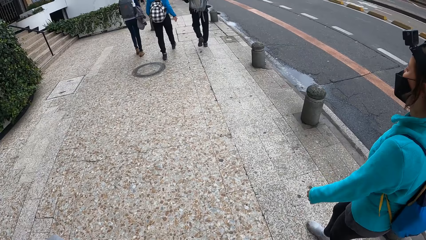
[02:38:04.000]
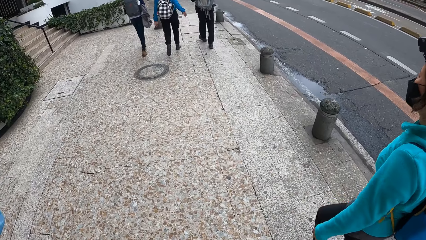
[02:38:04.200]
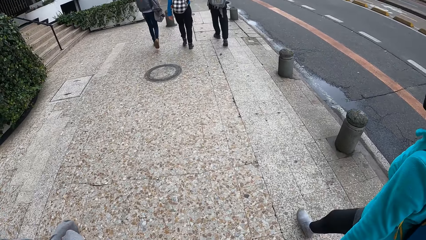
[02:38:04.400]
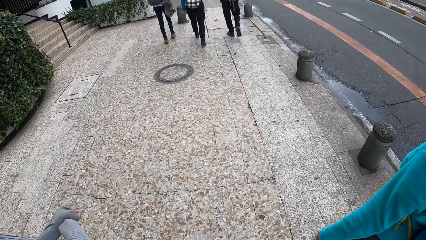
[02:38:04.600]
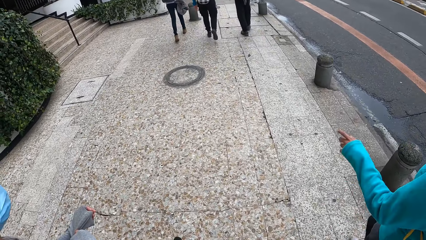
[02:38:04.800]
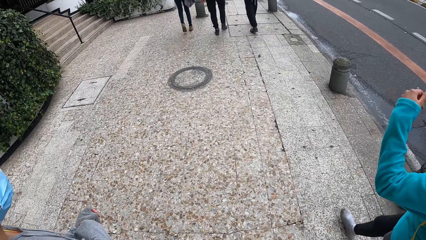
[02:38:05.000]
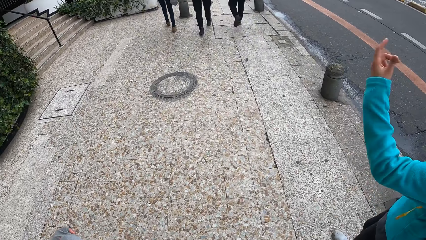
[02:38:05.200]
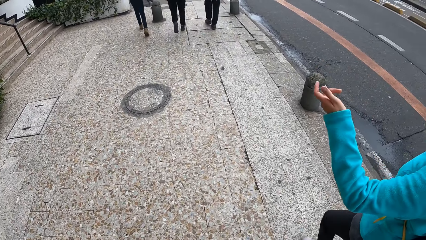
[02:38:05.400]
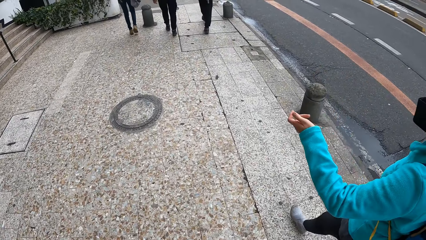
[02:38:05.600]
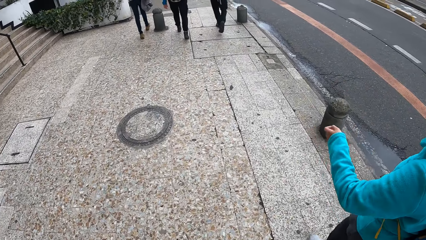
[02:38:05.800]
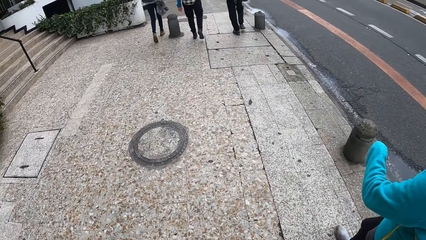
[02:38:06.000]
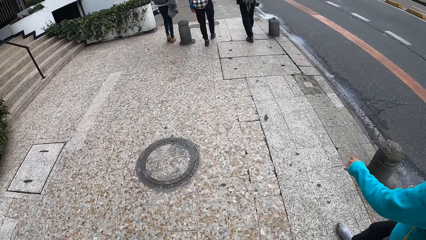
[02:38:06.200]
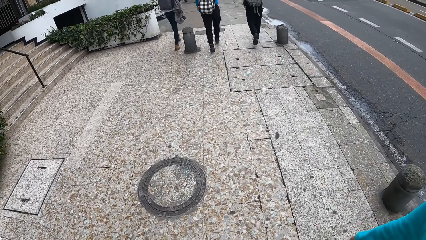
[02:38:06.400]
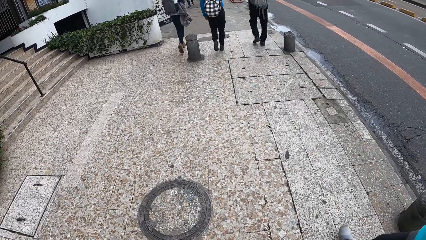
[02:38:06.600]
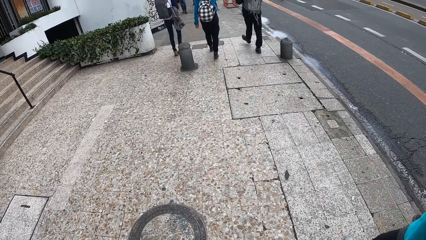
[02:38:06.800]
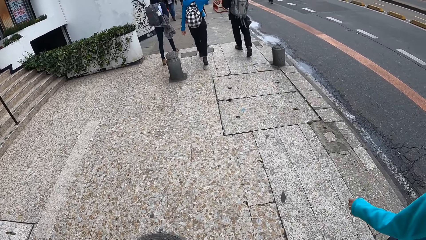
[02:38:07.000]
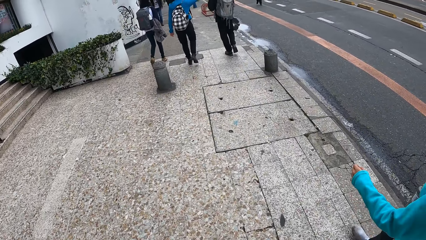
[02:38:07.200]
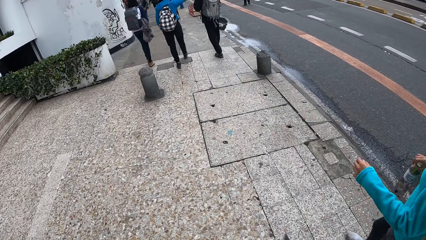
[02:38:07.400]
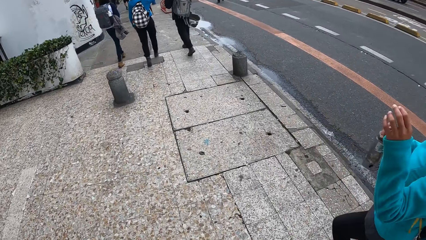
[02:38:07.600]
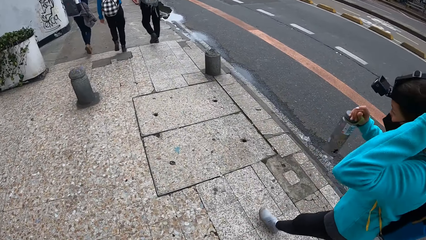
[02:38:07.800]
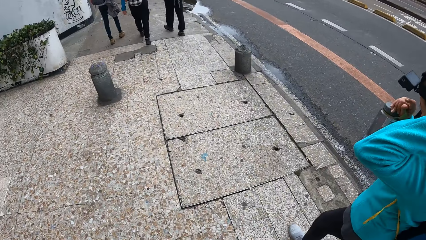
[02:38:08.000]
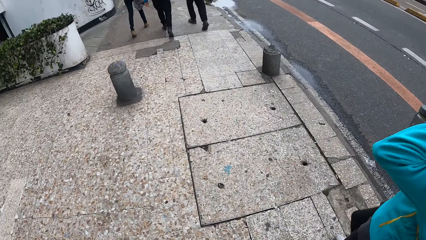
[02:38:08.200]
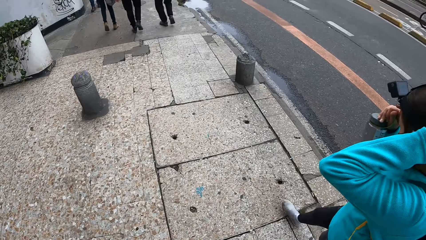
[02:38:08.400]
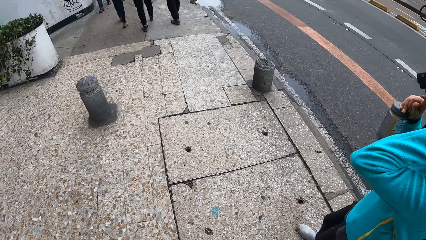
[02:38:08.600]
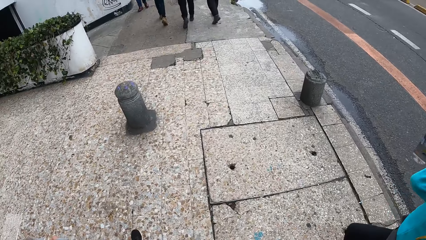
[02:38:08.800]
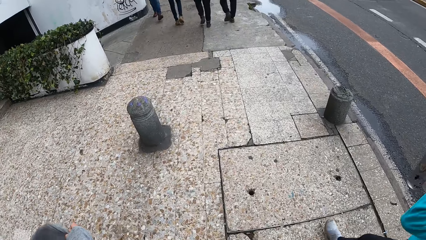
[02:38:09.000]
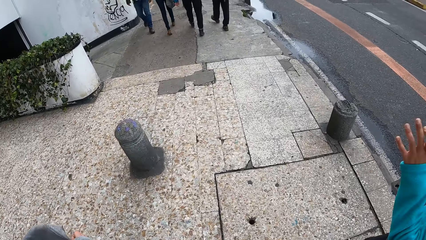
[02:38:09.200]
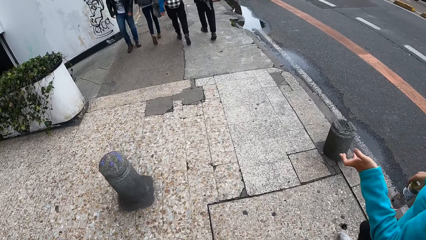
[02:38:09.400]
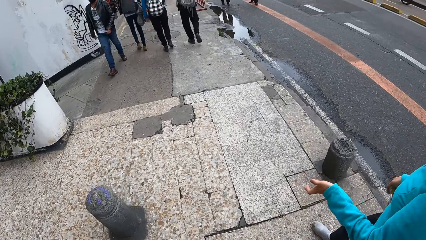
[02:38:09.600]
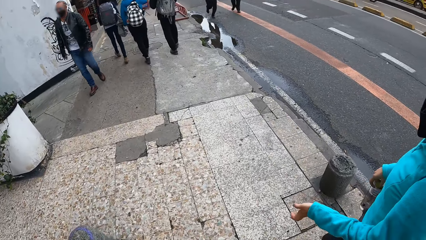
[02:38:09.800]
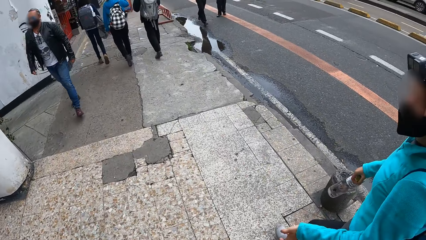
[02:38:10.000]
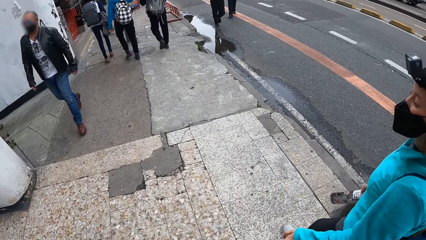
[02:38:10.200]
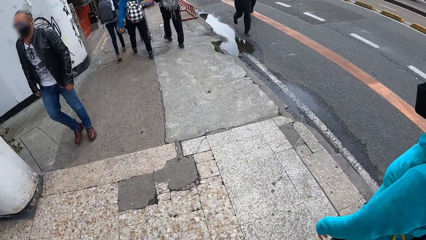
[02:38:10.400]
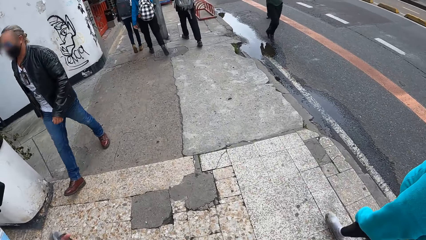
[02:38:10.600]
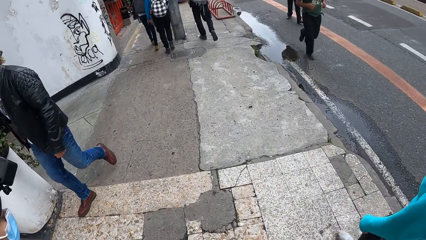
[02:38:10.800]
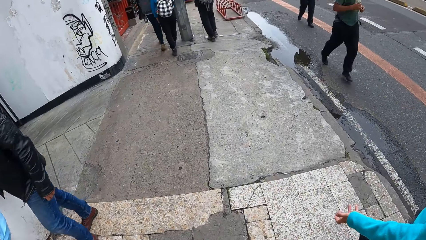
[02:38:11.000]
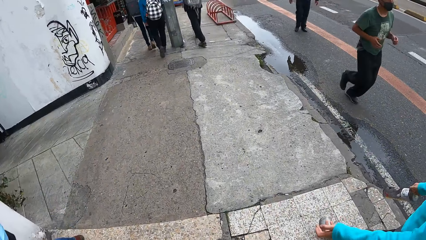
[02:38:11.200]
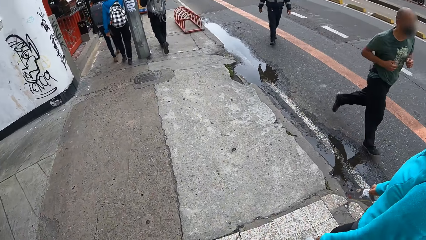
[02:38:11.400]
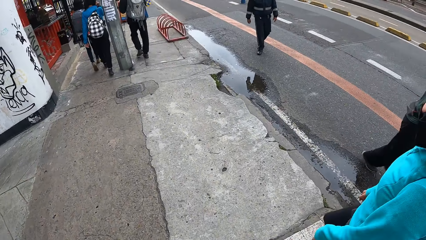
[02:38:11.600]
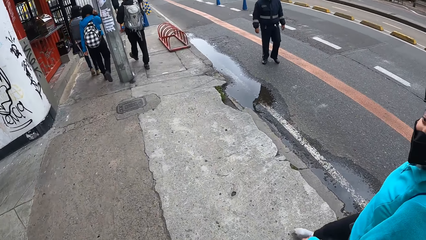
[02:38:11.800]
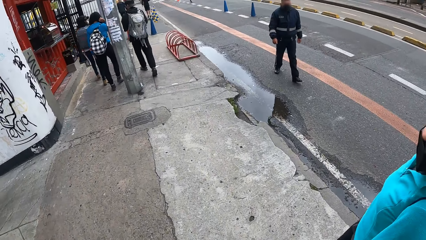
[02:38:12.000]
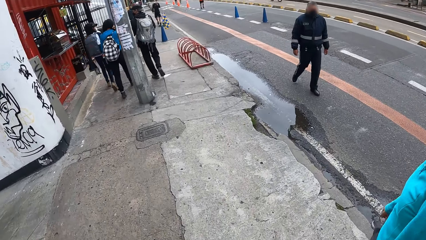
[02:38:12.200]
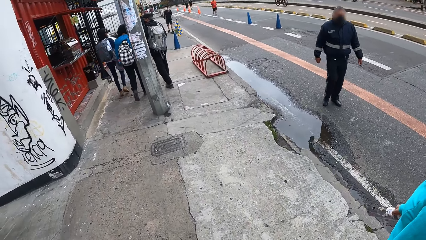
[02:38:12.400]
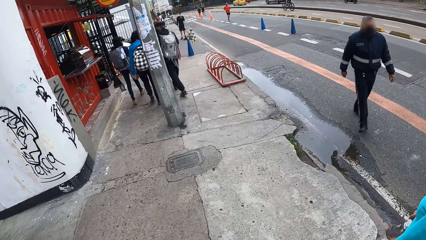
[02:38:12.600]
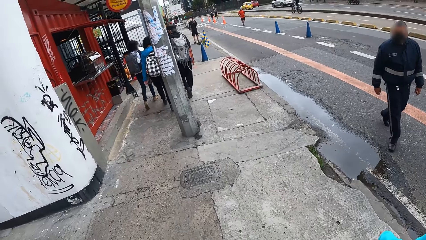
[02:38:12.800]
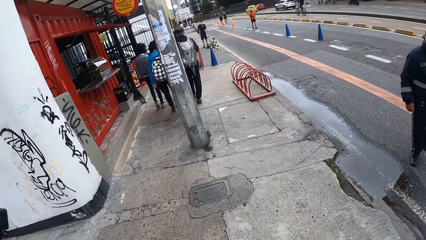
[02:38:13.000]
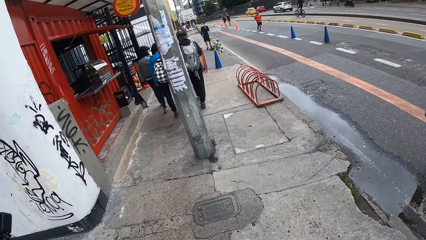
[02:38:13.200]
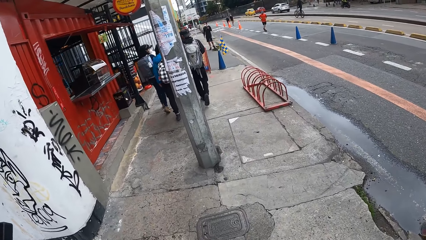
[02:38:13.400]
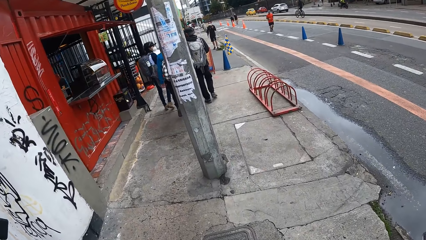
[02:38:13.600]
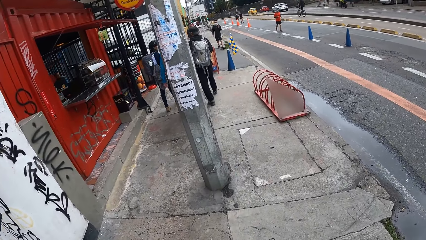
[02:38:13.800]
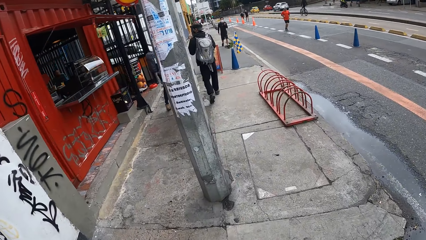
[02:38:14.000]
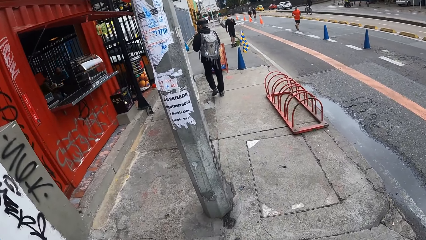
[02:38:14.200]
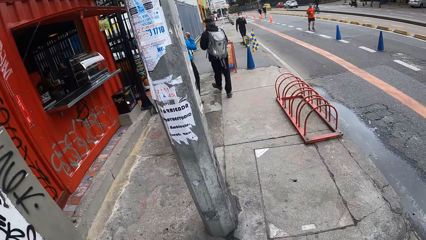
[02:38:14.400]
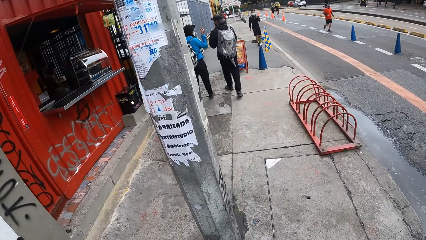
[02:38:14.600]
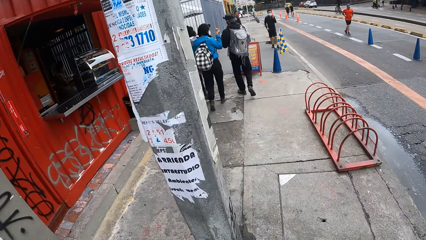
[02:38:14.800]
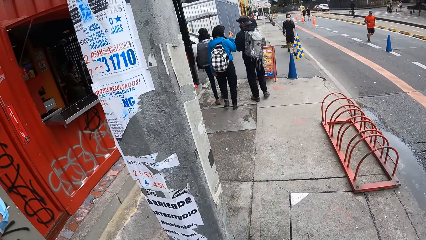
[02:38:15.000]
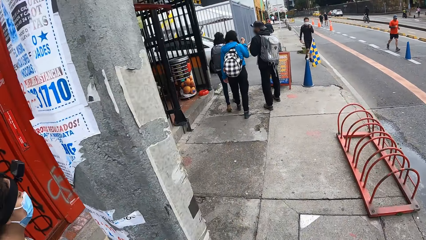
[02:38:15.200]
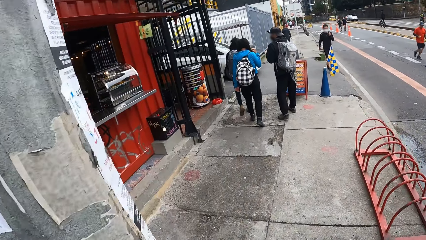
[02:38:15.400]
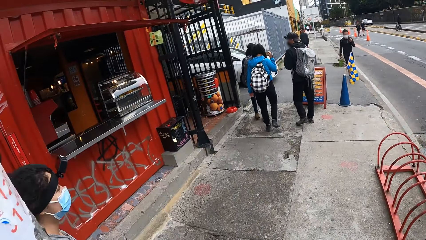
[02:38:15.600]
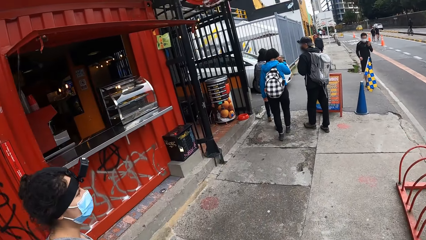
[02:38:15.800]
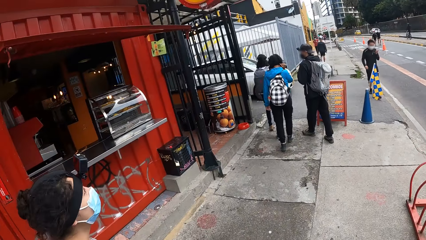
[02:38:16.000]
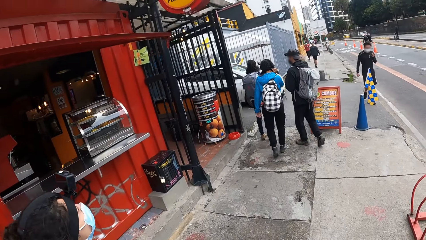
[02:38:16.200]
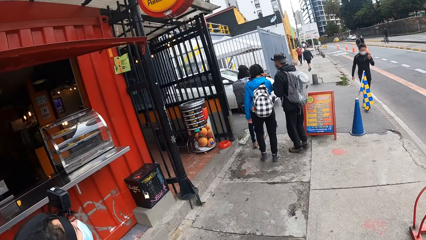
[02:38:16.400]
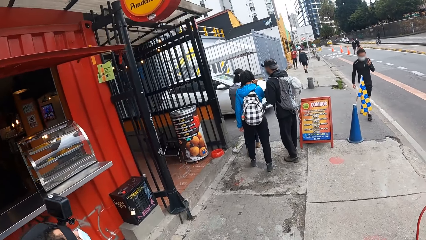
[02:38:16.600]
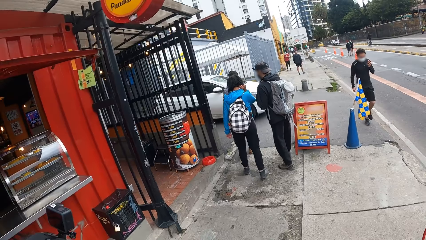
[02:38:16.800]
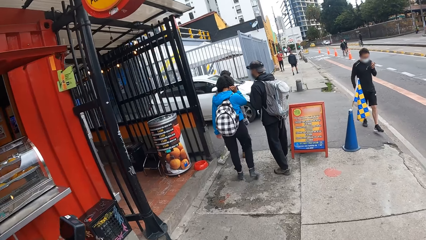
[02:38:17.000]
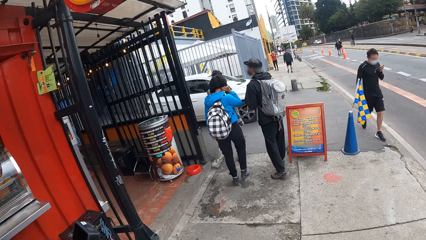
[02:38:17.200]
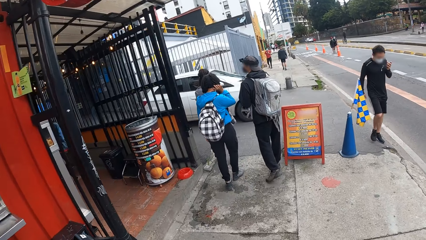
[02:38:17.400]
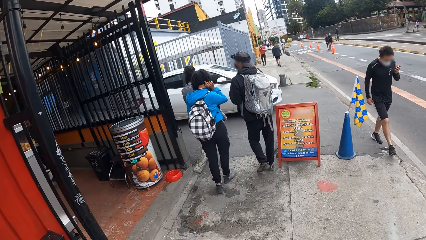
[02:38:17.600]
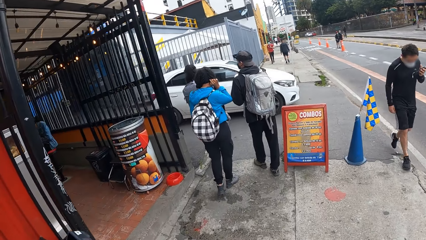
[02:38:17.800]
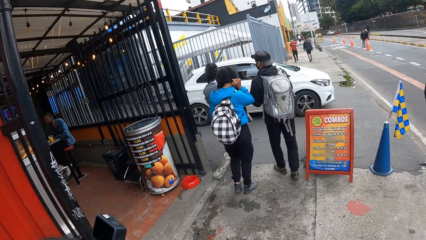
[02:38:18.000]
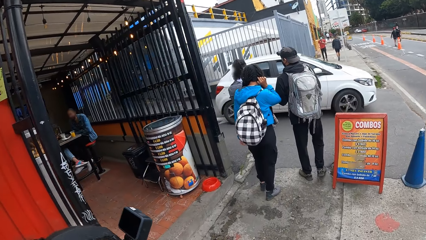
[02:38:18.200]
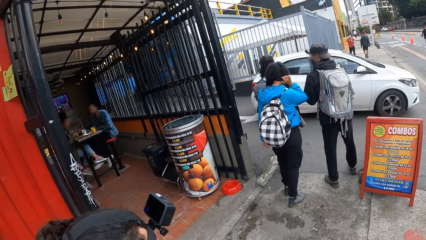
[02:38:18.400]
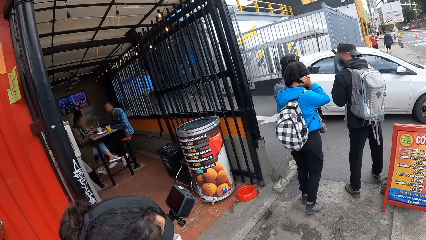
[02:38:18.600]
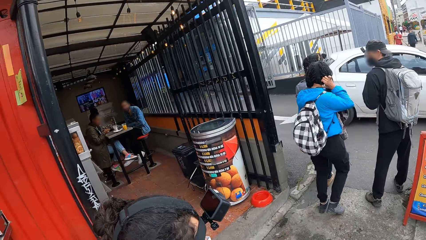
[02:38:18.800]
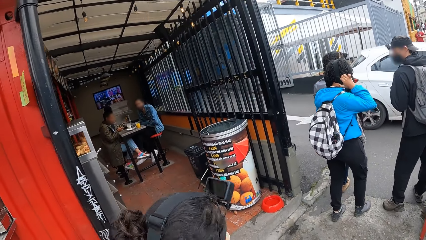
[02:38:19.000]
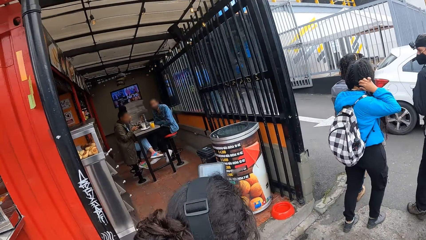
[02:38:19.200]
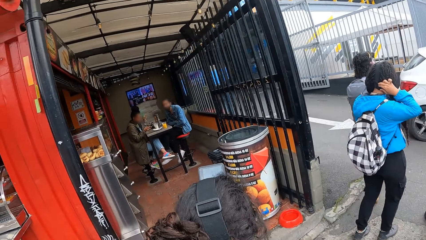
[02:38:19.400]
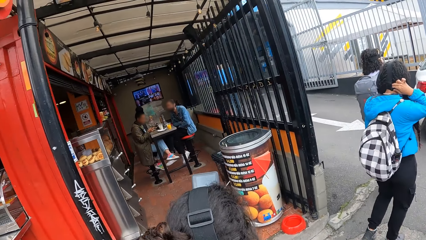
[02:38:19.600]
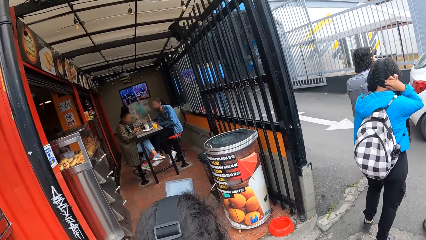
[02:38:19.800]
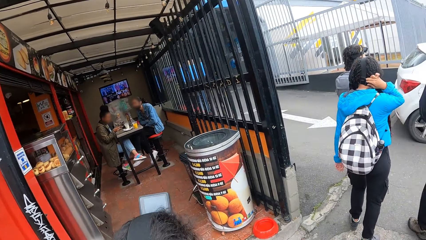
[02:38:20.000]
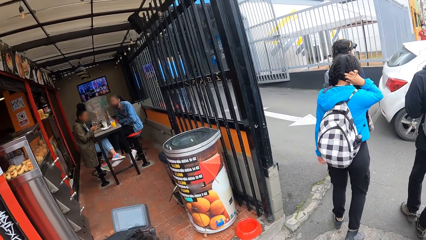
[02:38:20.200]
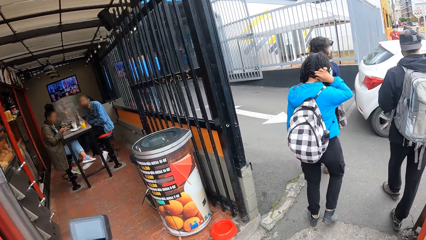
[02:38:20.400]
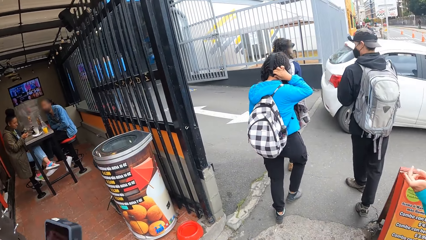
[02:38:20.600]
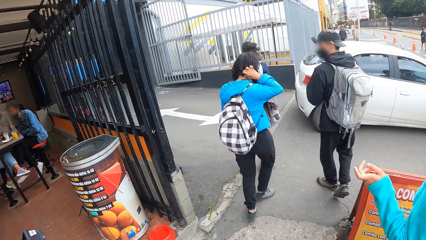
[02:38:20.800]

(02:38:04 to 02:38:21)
A lady sways a hand. The lady lifts a hand. A woman scratches her head with her left hand. The woman holds the water bottle in her right hand. The lady lowers a hand. Another woman scratches her neck with her right hand. Another lady touches her hair.
